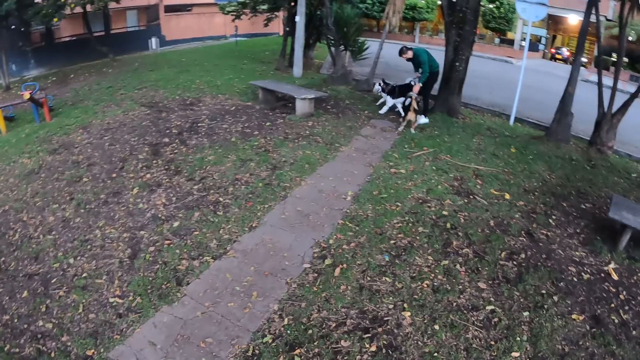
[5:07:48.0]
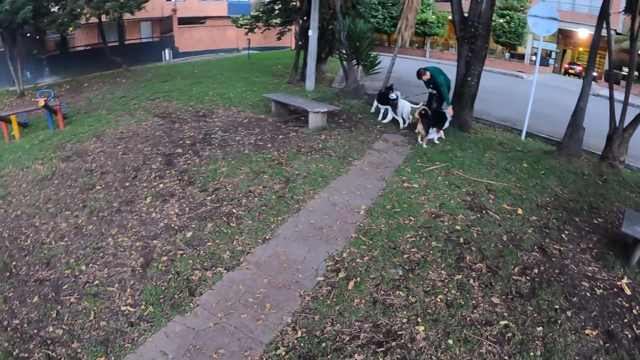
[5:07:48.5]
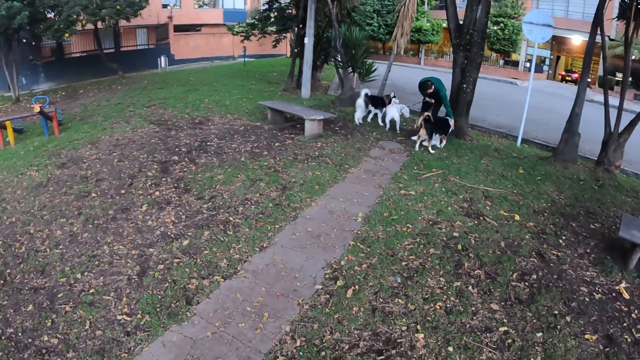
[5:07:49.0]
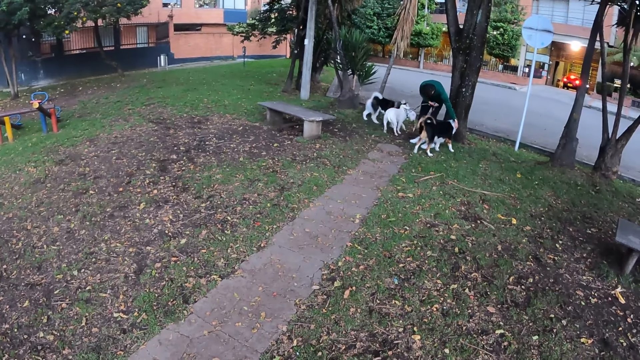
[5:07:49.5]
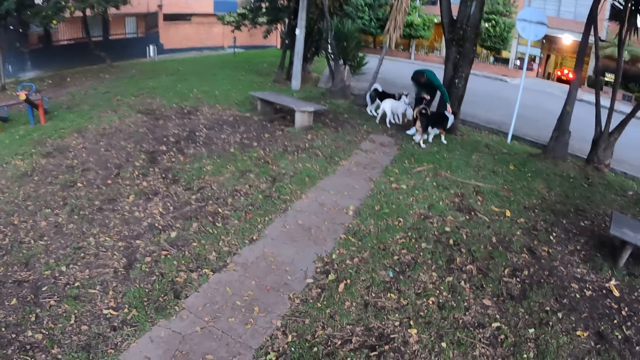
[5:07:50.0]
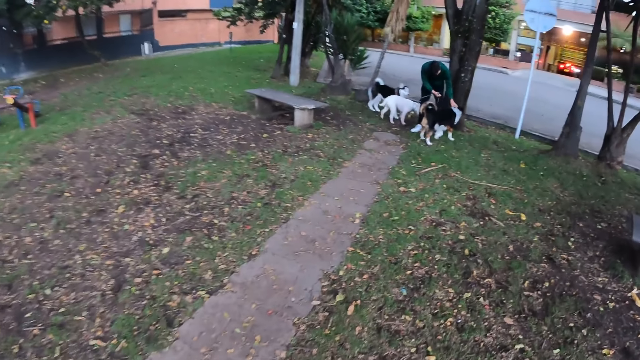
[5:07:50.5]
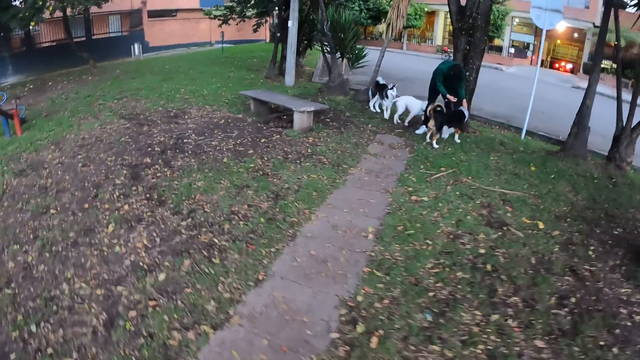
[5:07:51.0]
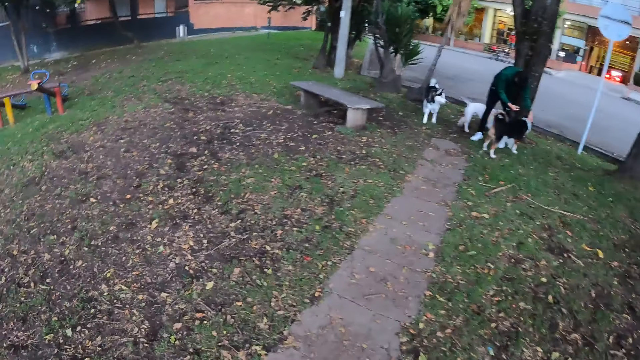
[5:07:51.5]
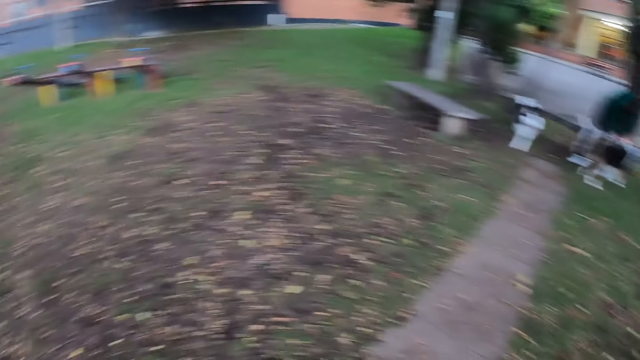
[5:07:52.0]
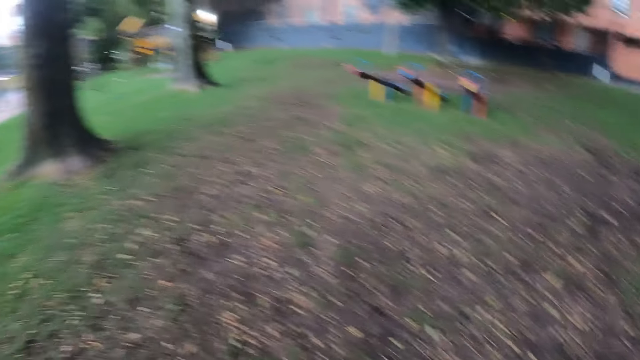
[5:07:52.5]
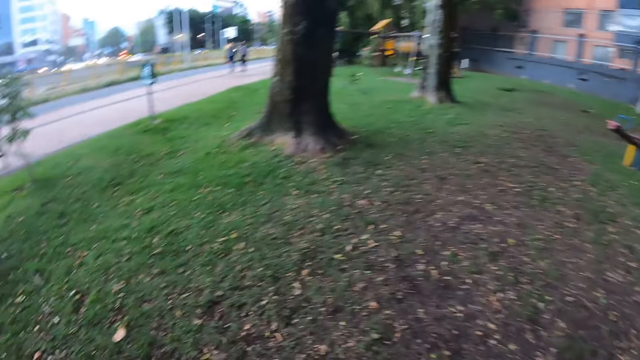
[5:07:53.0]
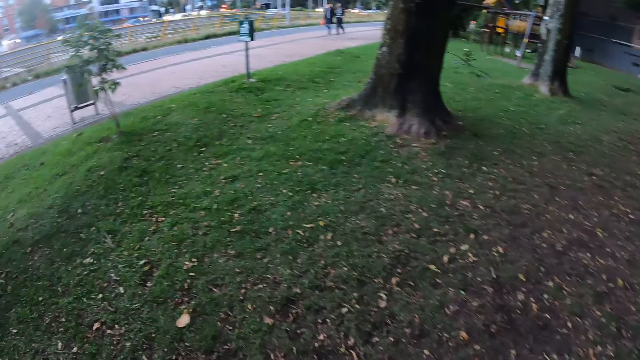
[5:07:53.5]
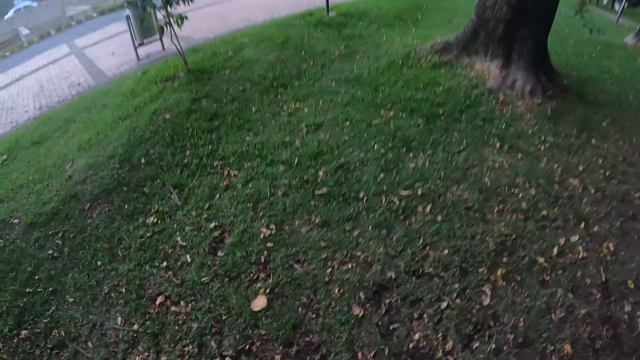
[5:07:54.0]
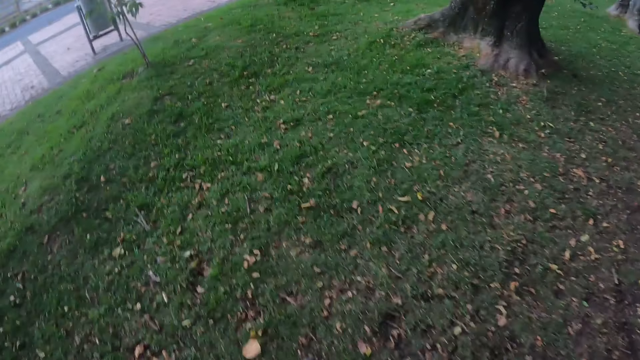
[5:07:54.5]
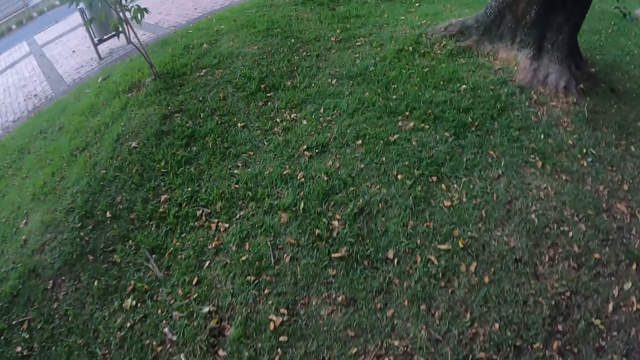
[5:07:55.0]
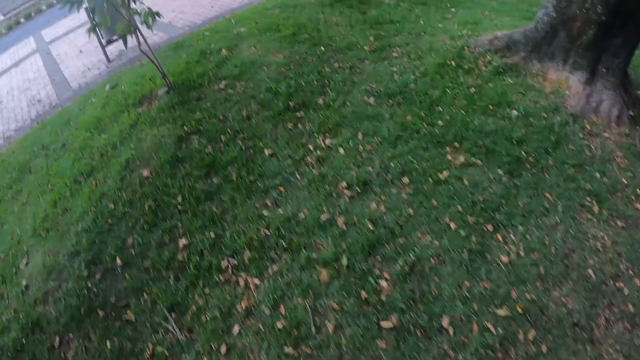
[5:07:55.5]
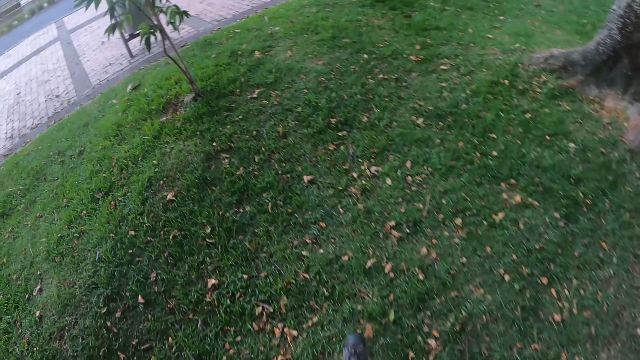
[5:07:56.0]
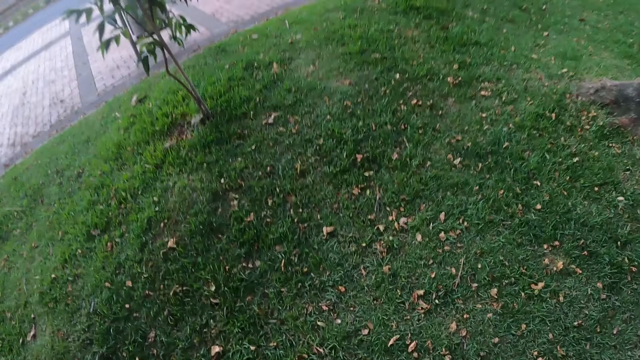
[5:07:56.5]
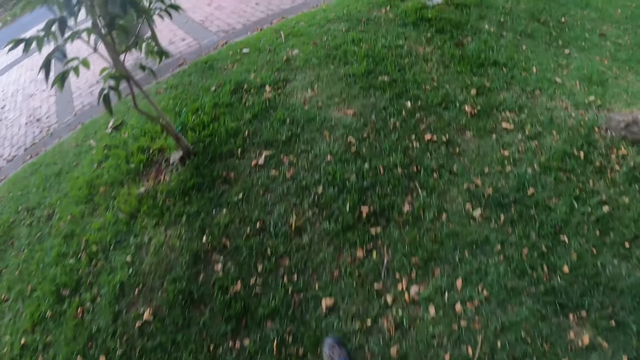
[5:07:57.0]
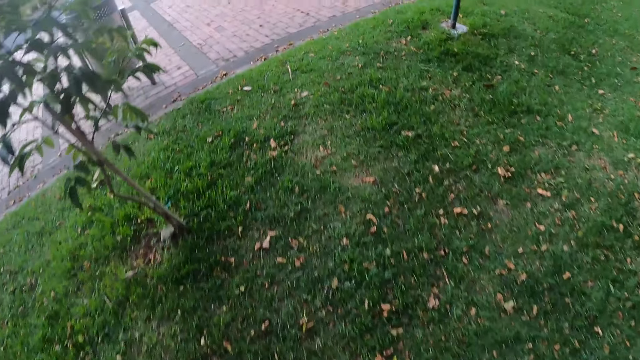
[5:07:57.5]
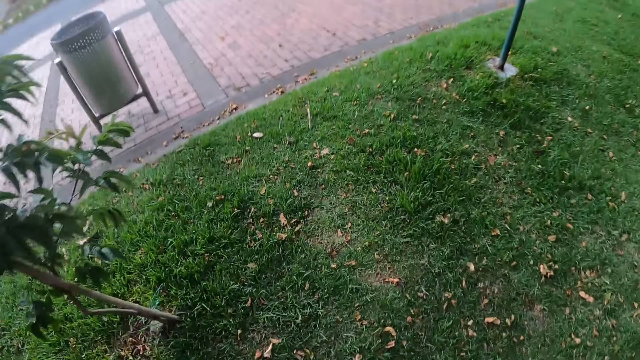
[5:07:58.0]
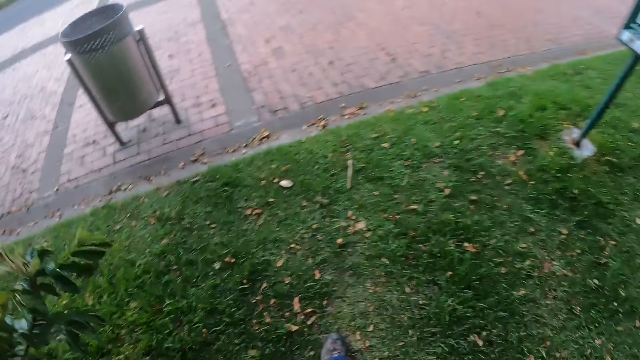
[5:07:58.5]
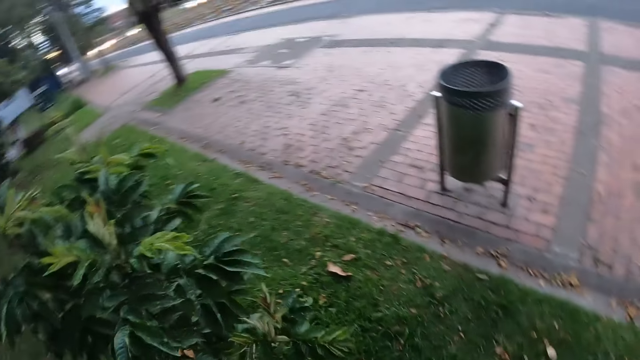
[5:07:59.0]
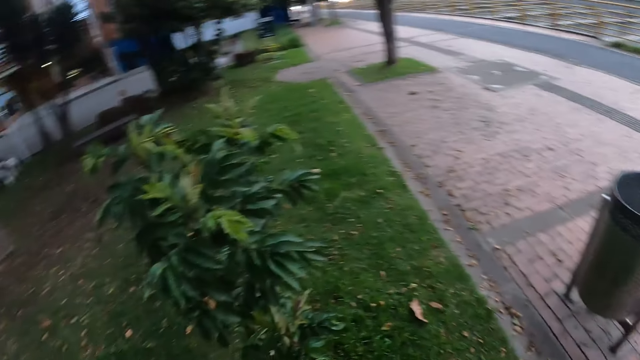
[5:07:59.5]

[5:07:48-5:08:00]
The man touches the dog with his left hand.

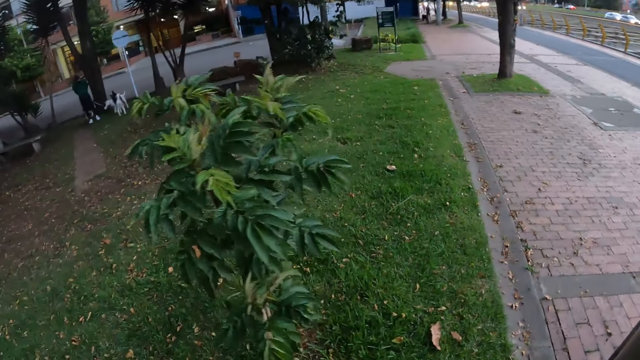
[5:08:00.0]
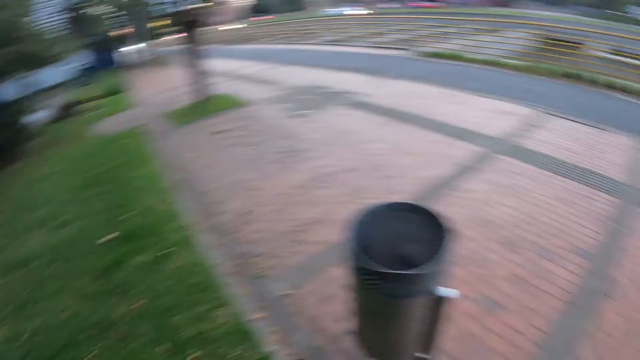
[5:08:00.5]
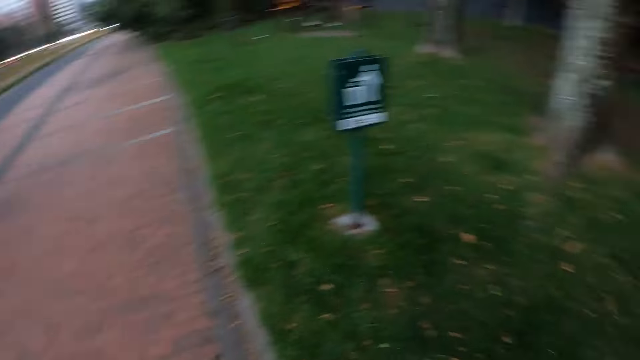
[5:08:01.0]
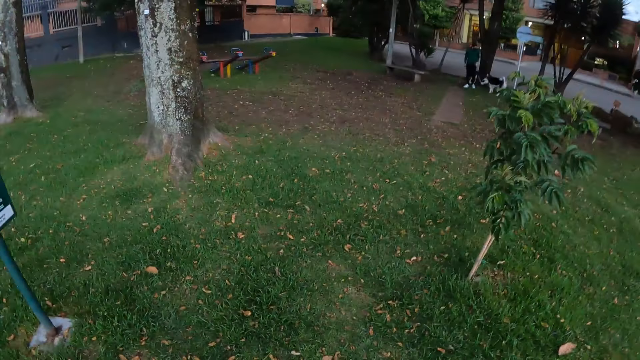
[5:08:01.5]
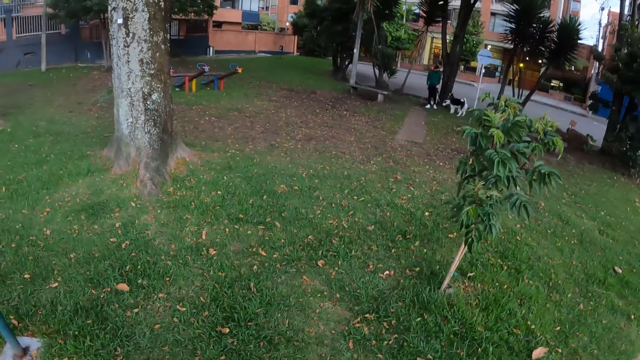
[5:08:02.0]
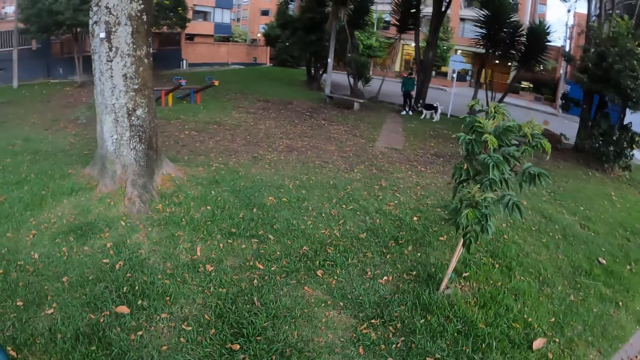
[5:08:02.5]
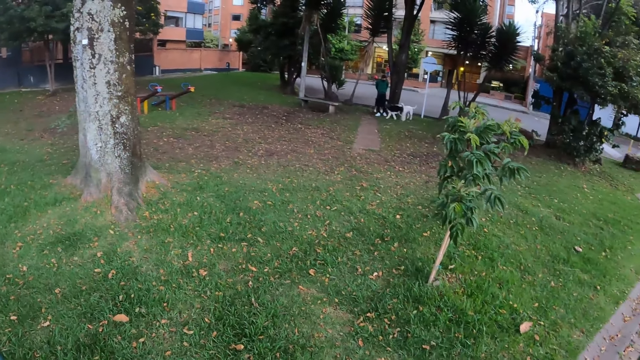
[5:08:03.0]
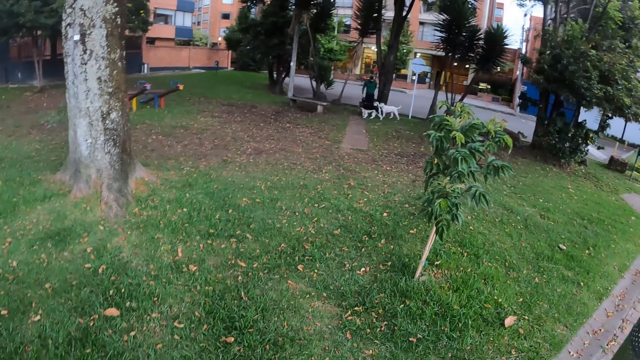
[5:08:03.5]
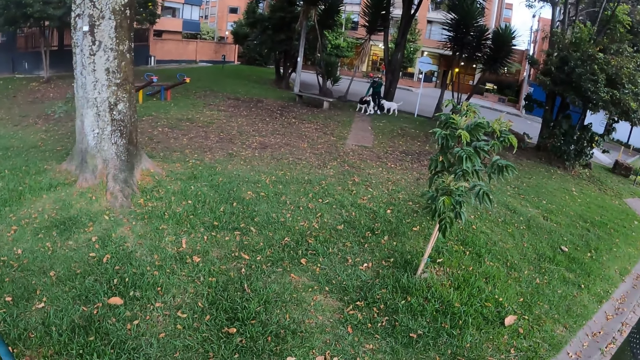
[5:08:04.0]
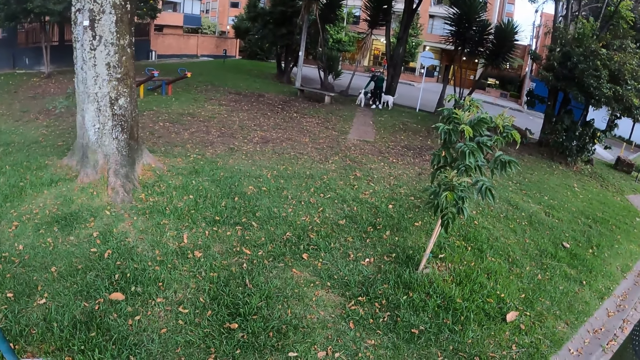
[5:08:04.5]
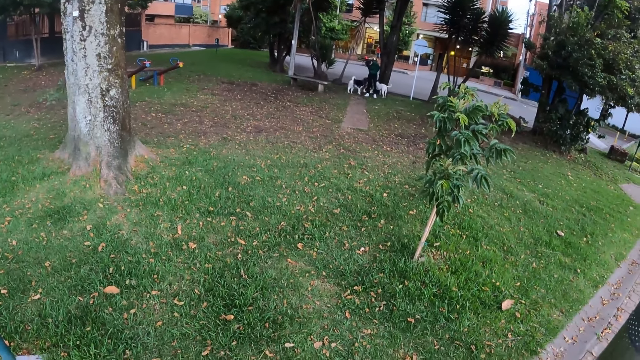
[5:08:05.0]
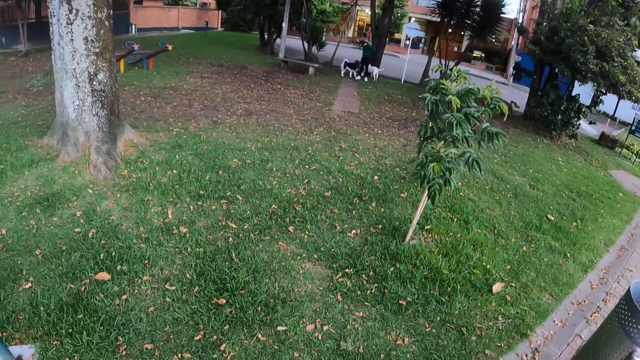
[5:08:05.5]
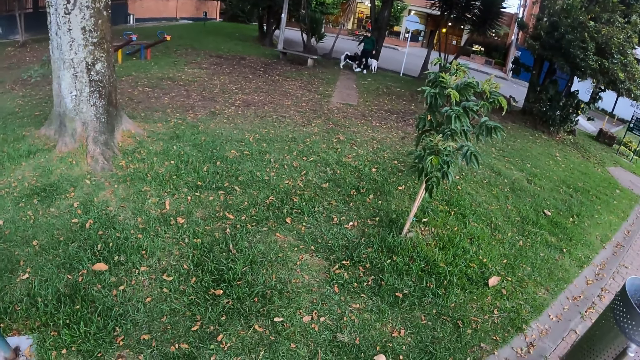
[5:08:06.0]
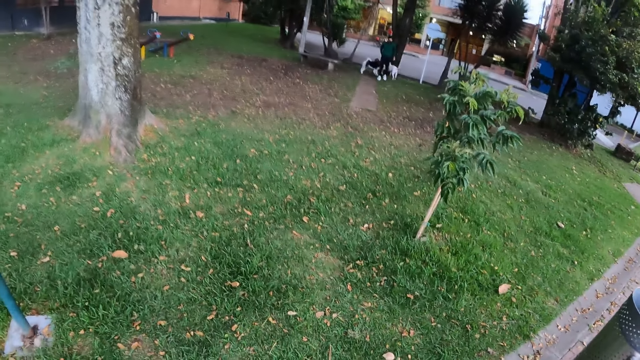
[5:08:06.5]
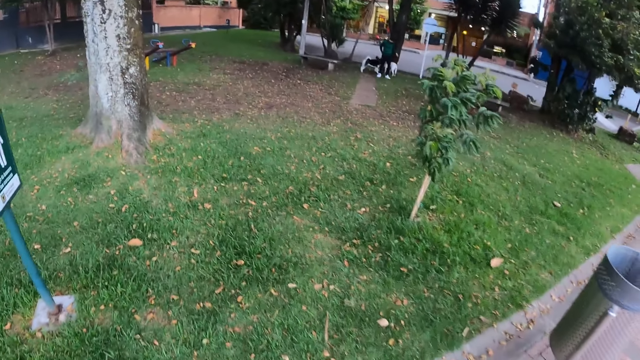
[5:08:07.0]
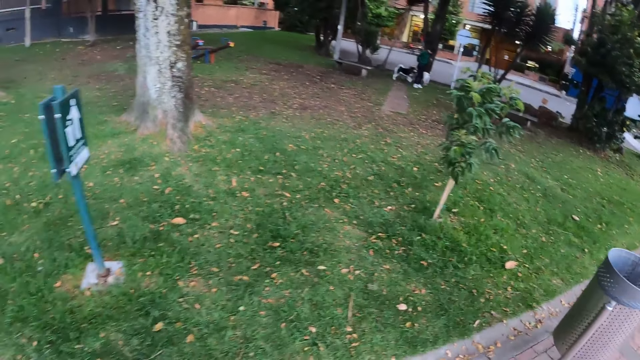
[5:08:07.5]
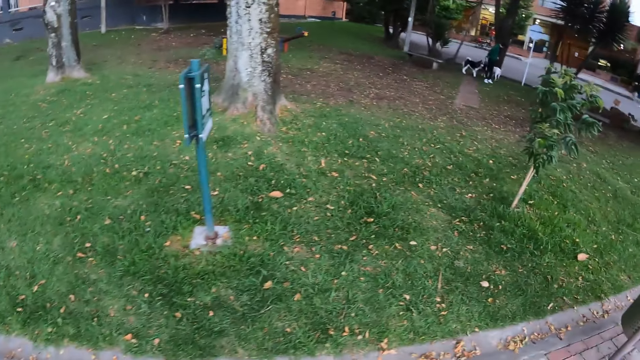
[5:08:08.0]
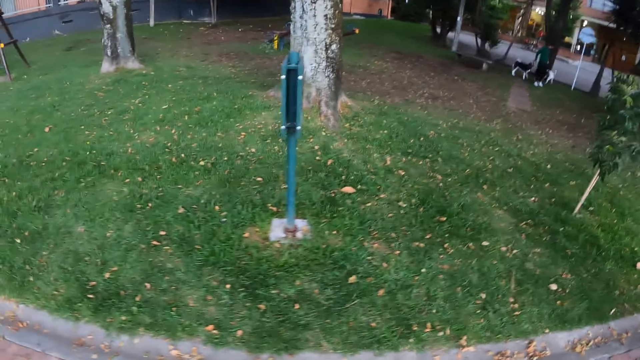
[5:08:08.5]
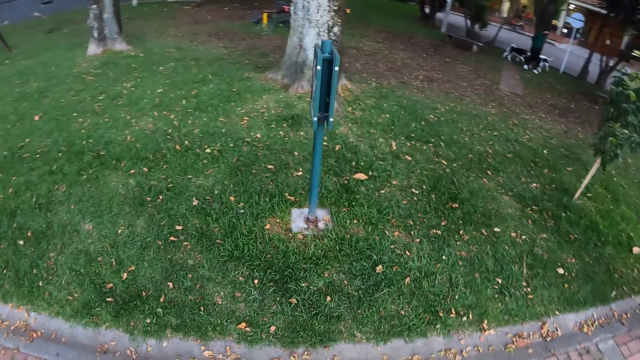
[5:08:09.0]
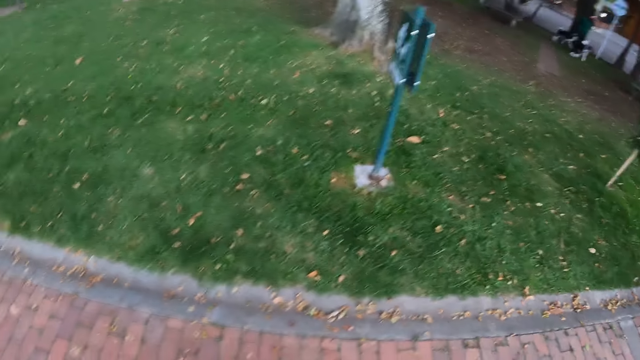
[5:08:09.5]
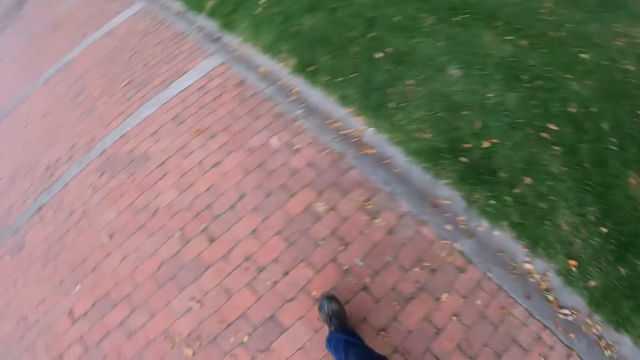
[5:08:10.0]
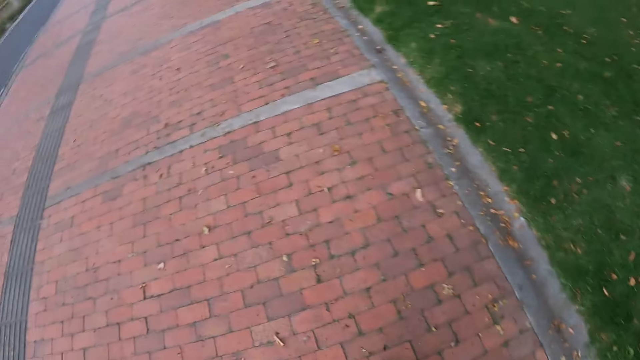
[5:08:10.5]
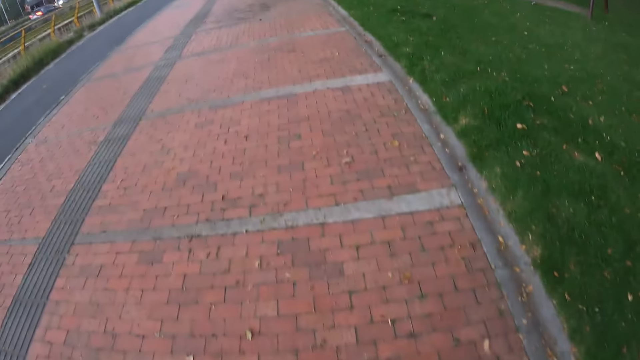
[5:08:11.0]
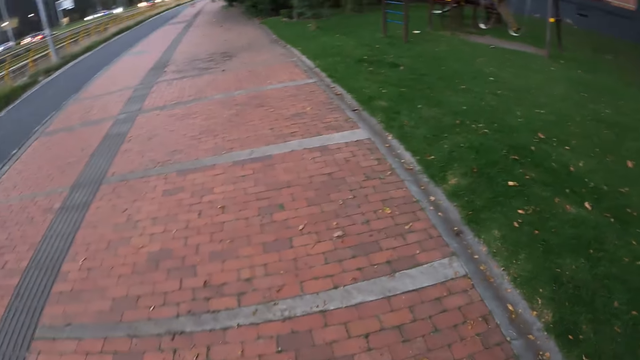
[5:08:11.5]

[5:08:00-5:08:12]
The camera wearer looks around the park. They walk on the pavement.
